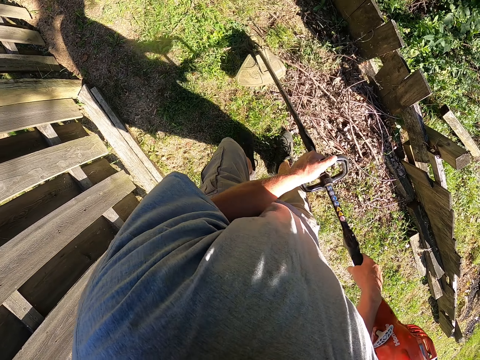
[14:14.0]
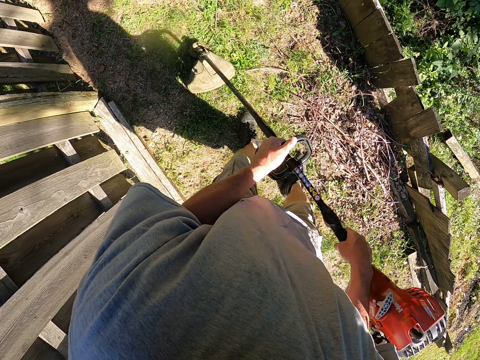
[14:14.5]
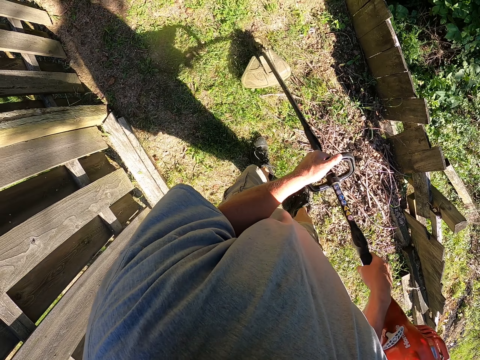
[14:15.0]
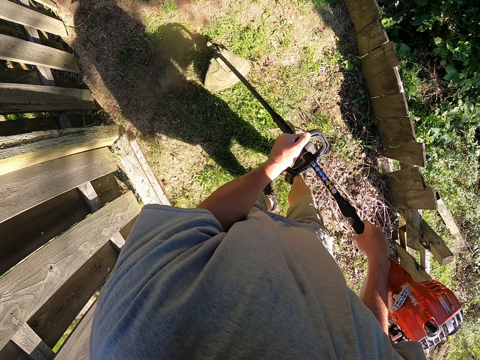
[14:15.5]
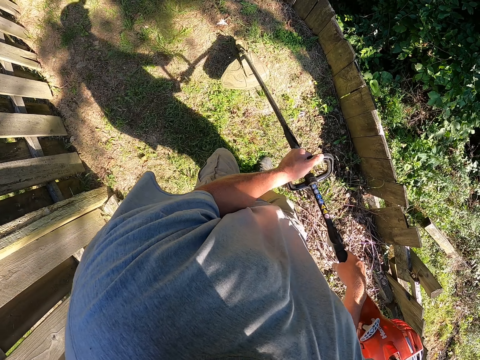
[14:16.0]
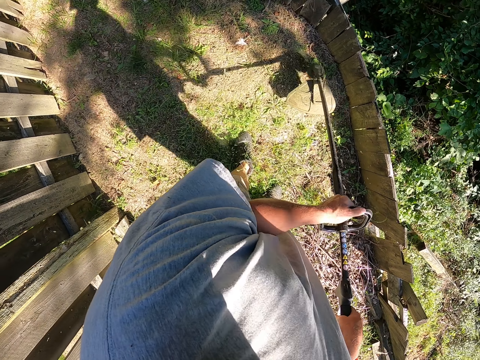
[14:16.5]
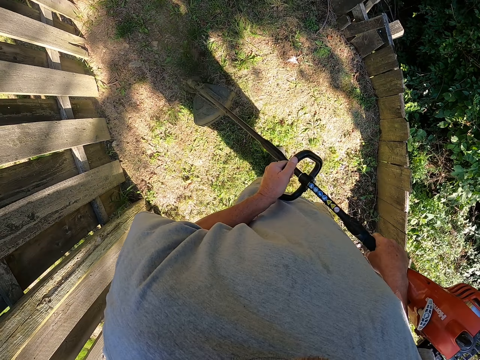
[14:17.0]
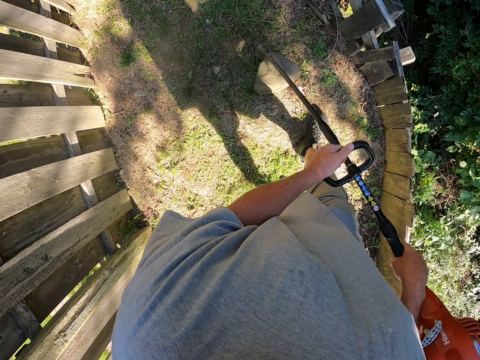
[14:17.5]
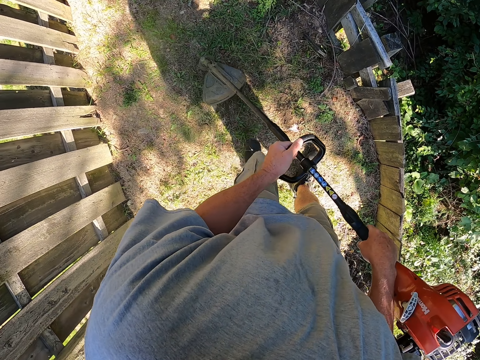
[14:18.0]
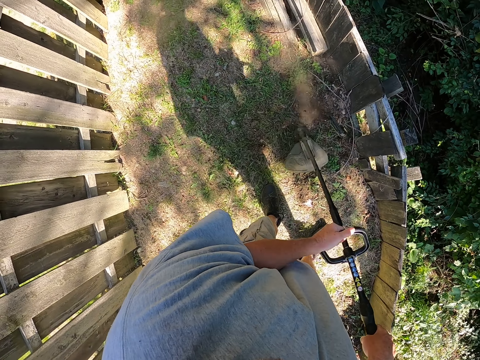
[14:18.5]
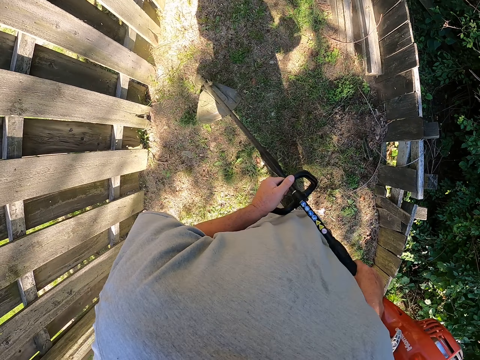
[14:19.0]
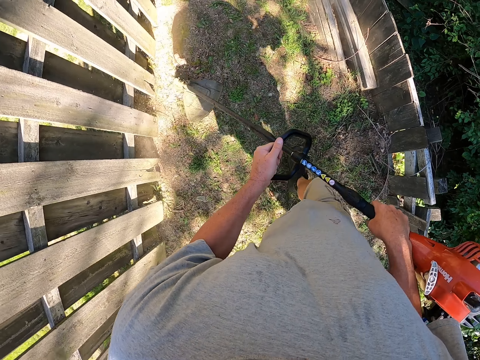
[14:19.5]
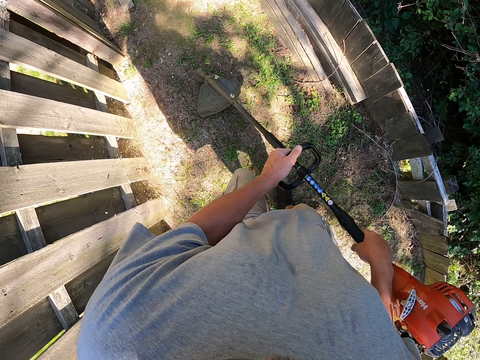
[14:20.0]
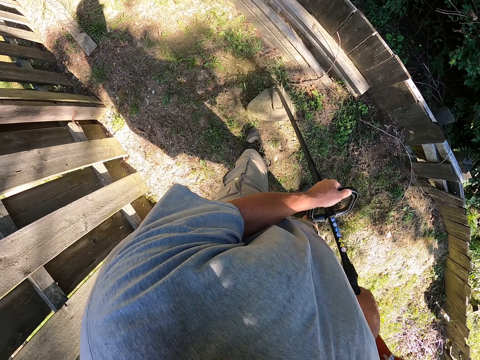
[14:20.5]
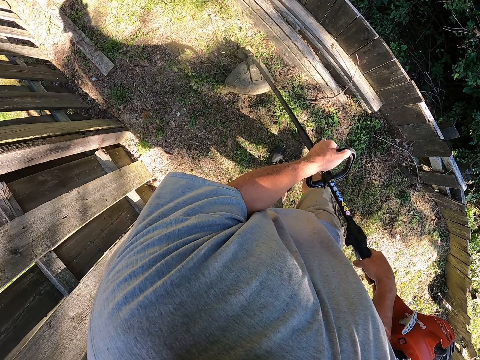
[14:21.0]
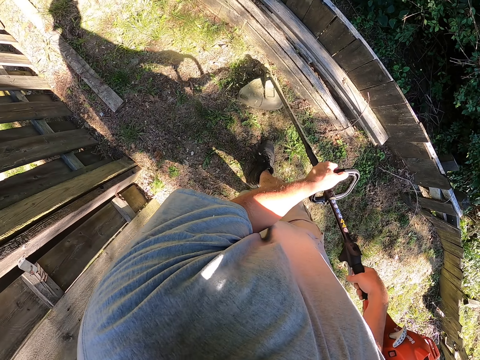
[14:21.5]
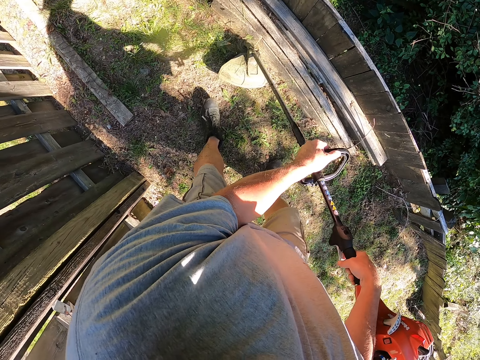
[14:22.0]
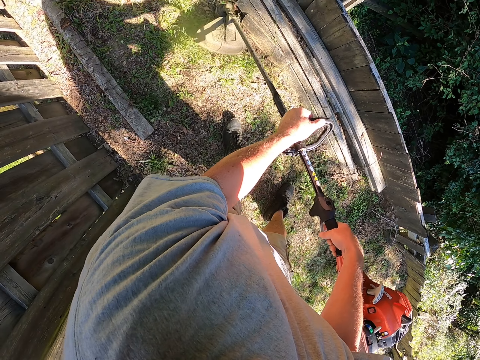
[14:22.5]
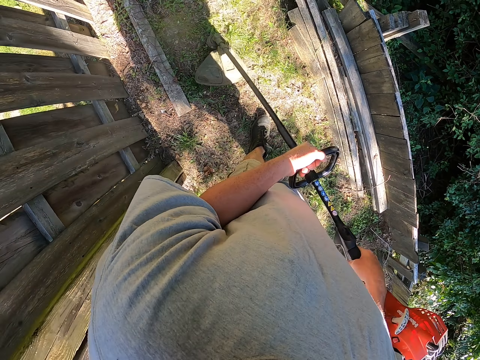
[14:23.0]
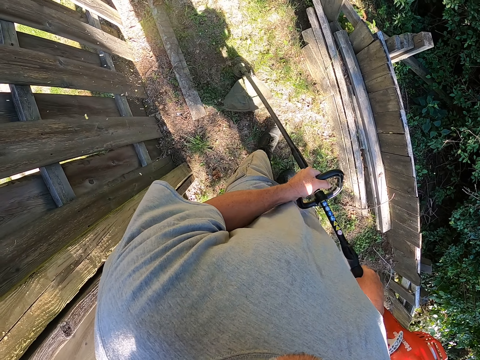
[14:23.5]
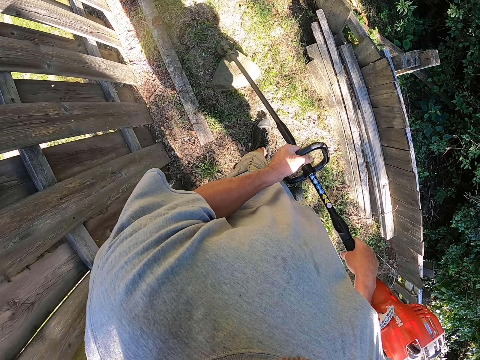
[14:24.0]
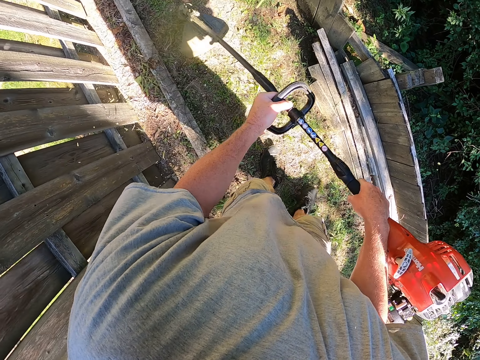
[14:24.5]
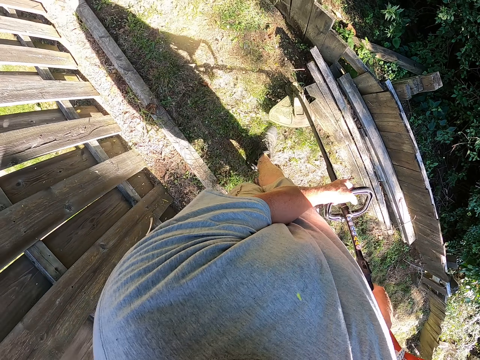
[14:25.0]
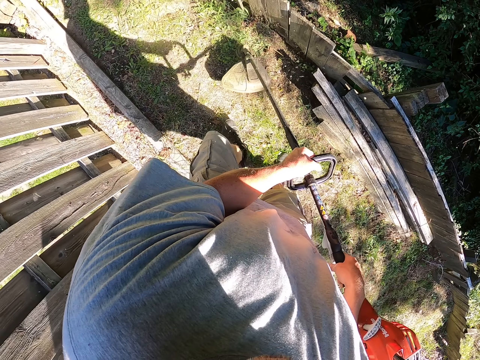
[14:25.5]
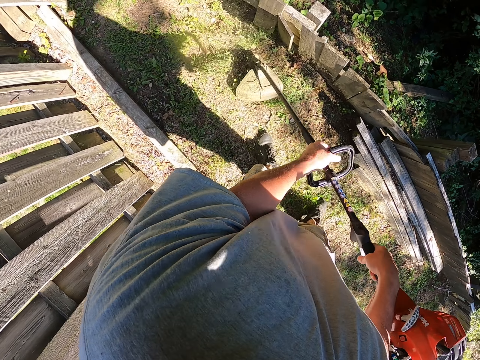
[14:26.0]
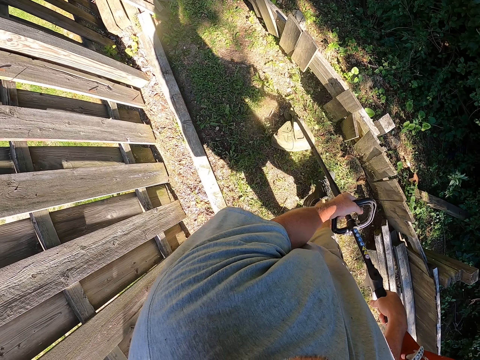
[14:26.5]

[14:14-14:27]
The camera wearer cuts grass with a brush cutter. They cut grass with the brush cutter repeatedly.

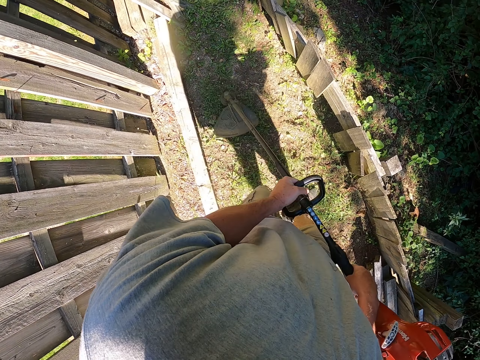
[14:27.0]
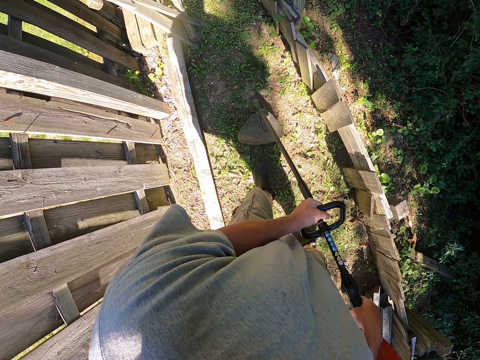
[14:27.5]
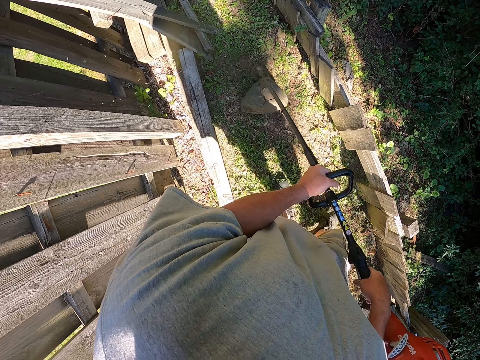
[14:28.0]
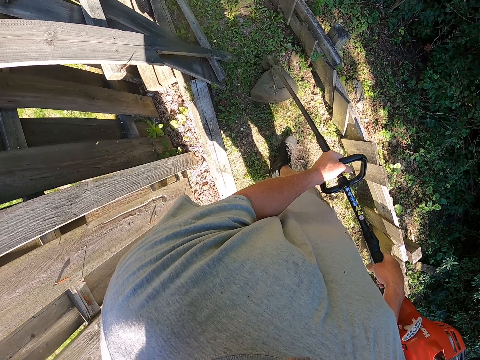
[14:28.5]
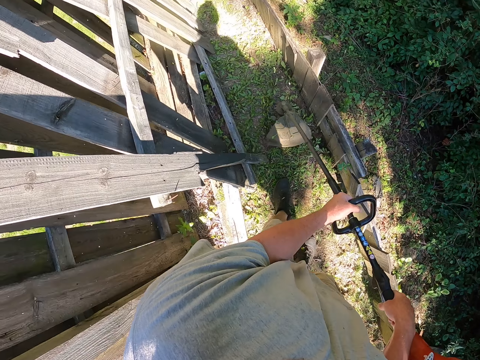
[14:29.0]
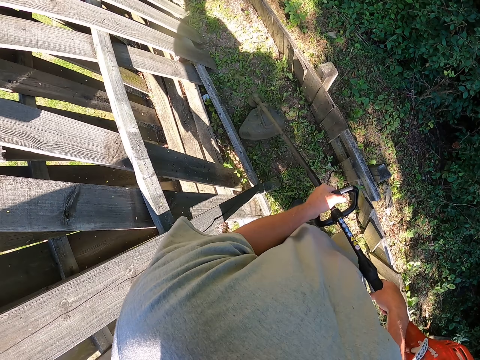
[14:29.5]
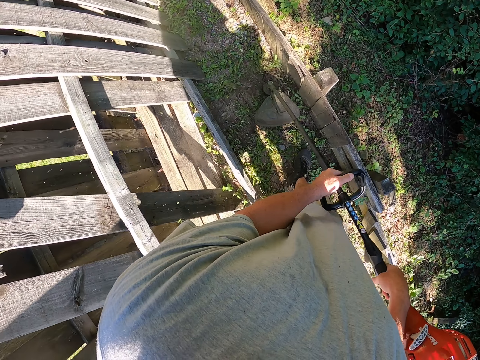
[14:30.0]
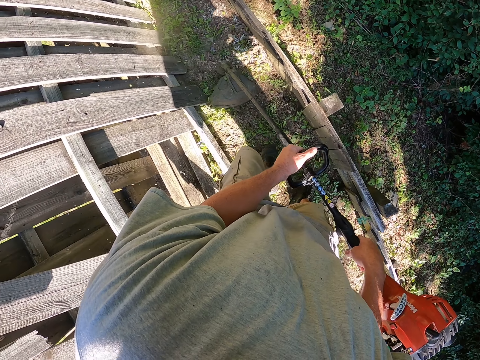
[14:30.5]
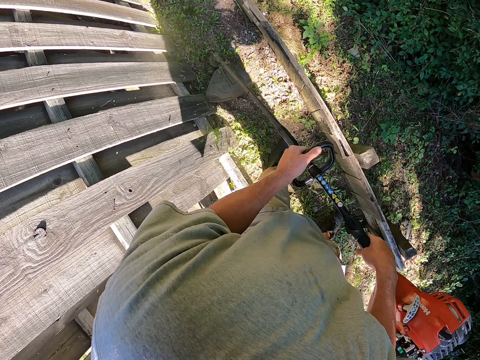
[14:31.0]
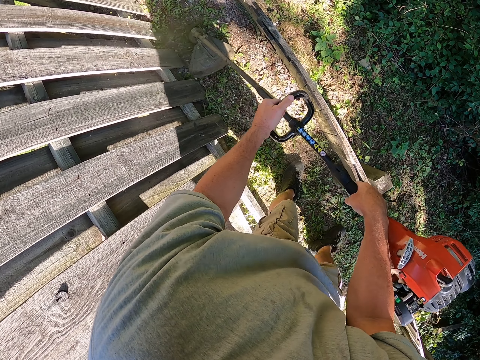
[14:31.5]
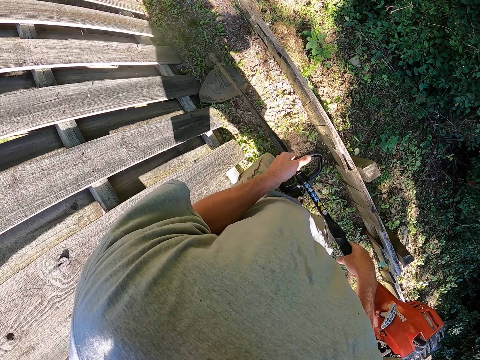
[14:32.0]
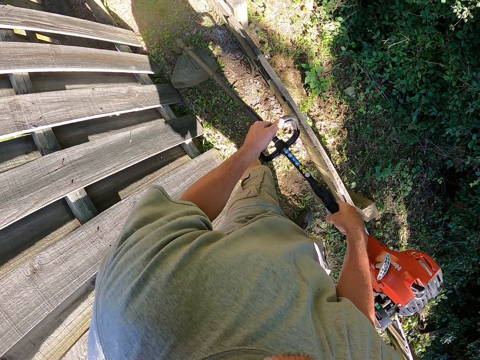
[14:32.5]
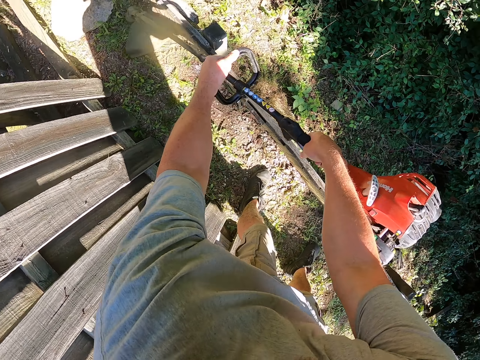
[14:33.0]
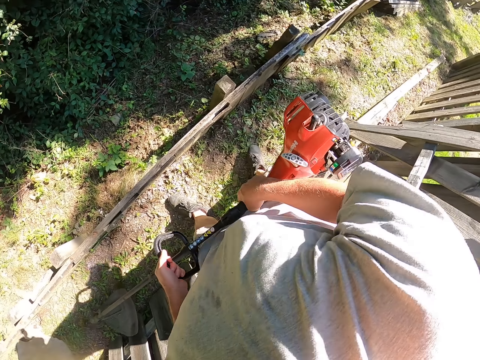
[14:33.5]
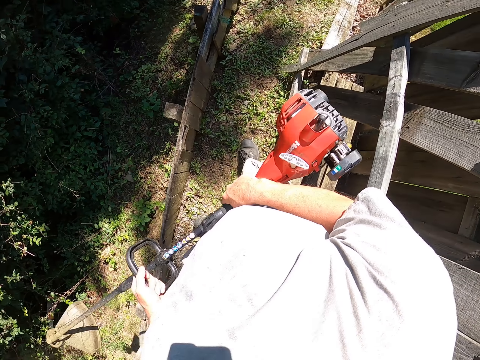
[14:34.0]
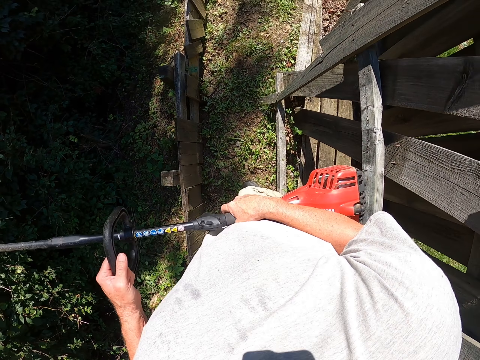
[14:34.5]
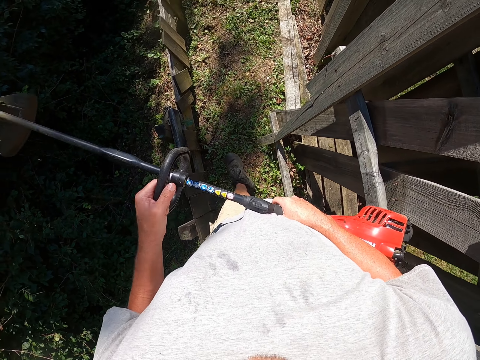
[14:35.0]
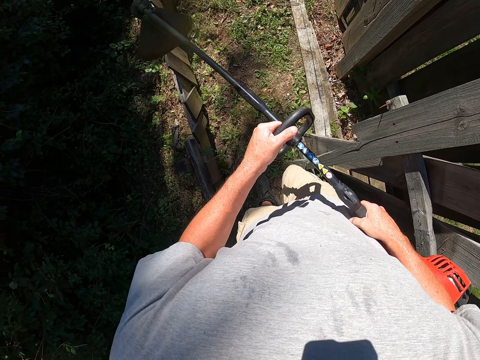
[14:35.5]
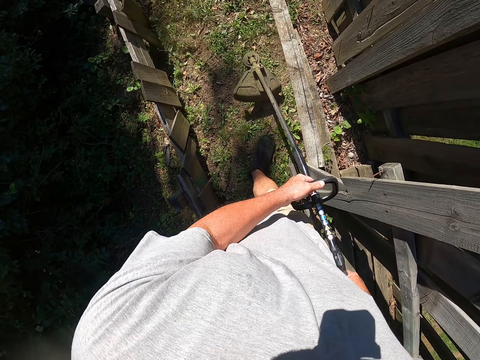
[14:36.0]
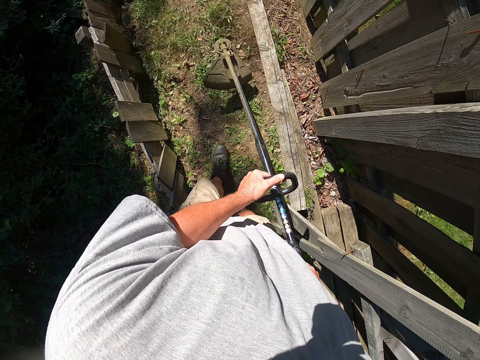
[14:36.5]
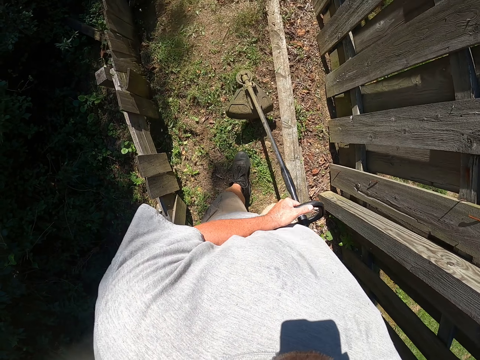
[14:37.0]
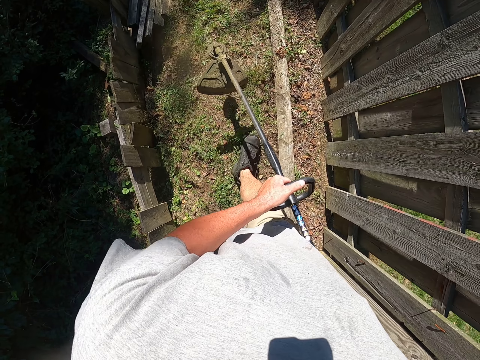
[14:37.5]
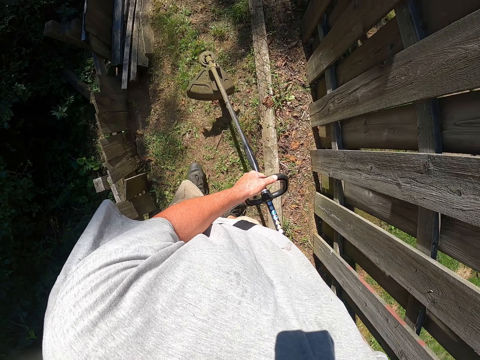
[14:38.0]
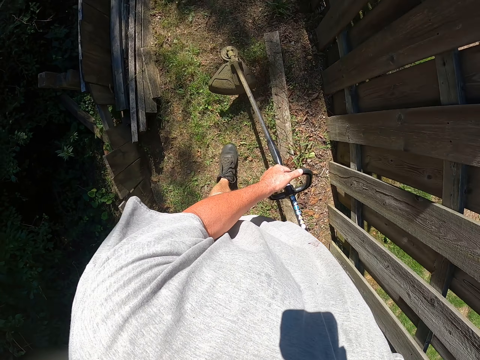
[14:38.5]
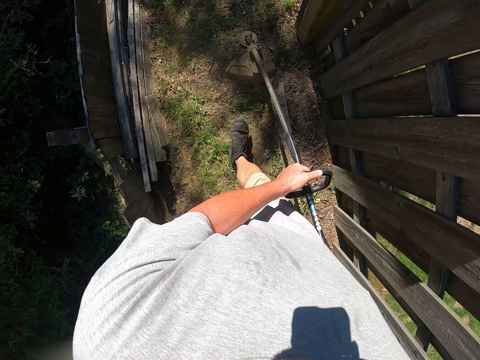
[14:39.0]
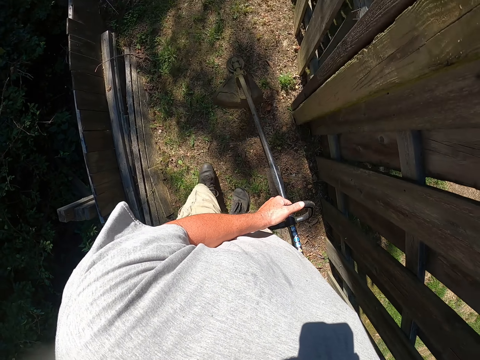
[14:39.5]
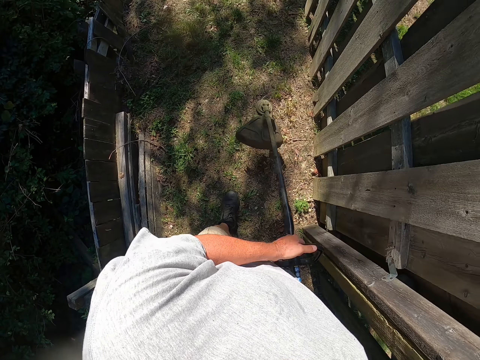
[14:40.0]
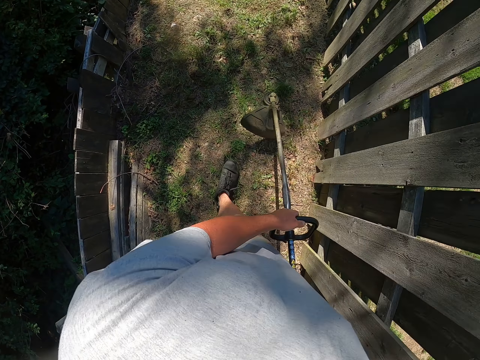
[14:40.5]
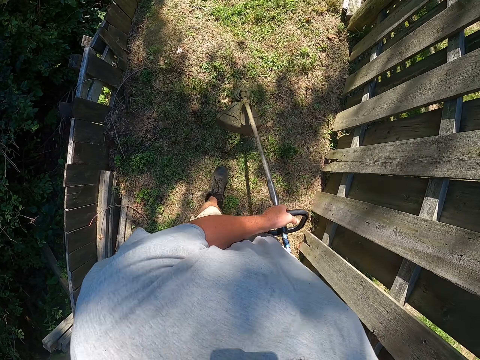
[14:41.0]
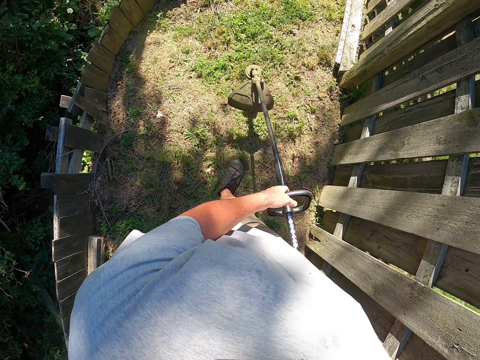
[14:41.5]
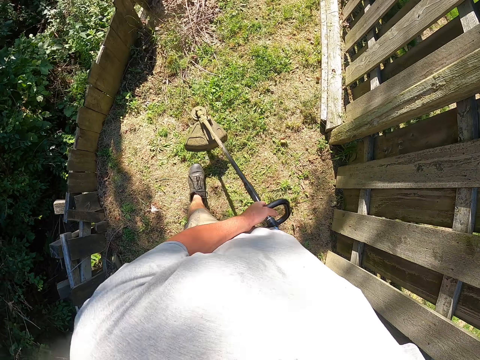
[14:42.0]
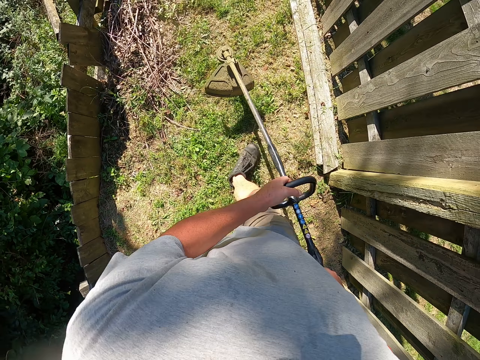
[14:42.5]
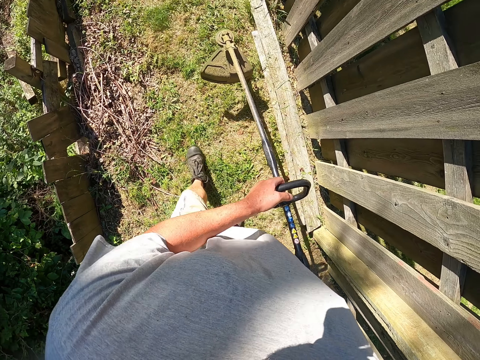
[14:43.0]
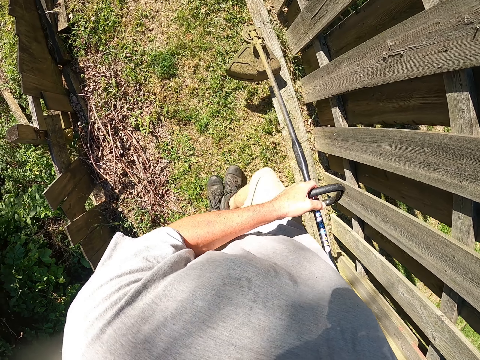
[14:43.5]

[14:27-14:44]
The camera wearer walks around the garden. They cut grass with a brush cutter. They cut grass with the brush cutter again. They turn around. They cut grass with the brush cutter. They walk around the garden.
